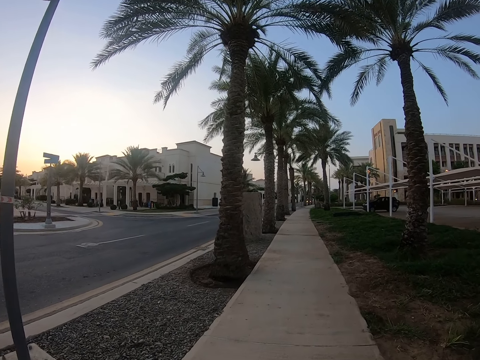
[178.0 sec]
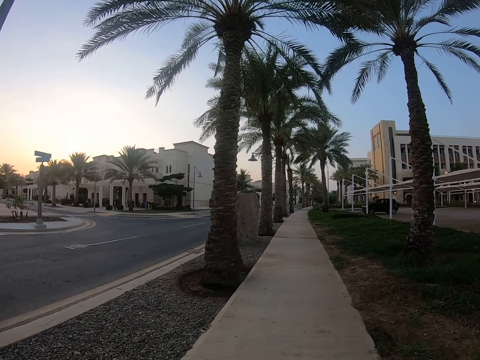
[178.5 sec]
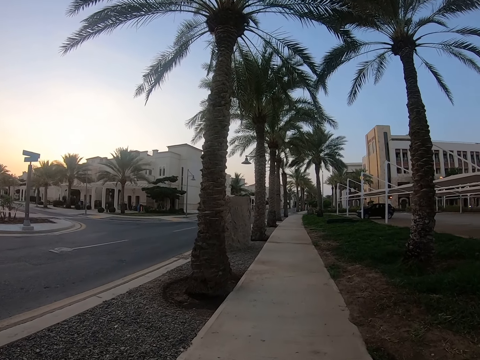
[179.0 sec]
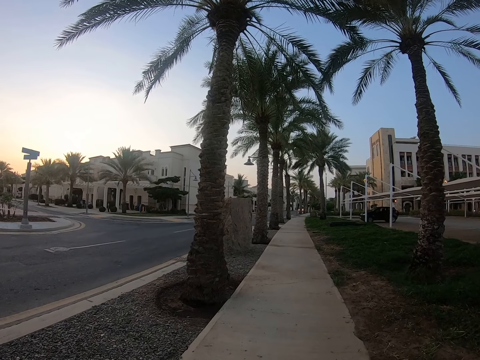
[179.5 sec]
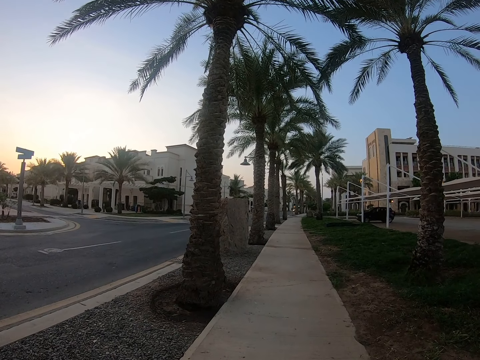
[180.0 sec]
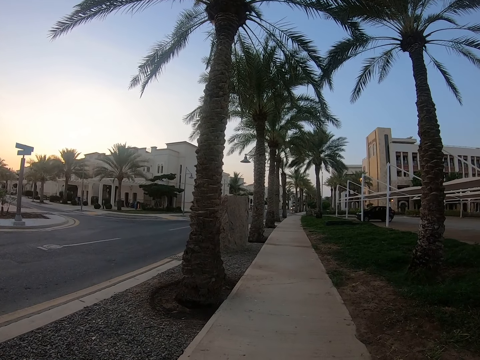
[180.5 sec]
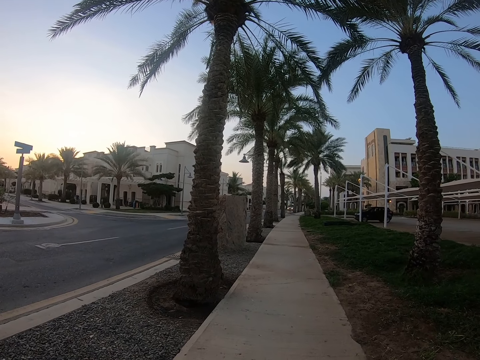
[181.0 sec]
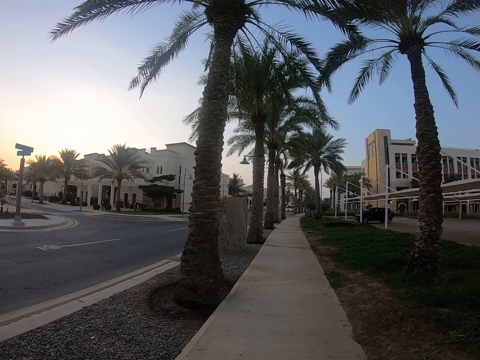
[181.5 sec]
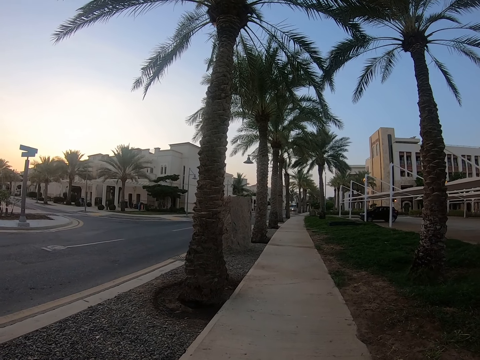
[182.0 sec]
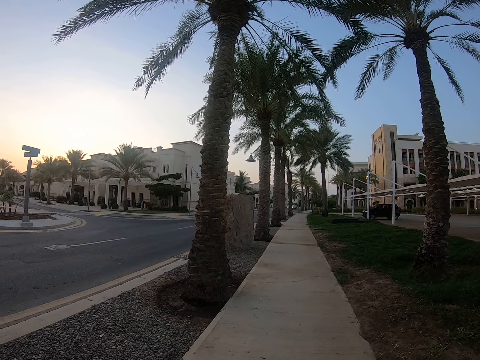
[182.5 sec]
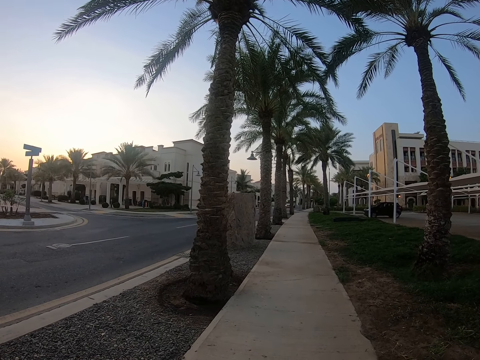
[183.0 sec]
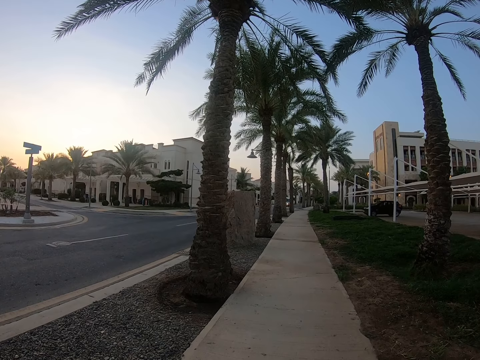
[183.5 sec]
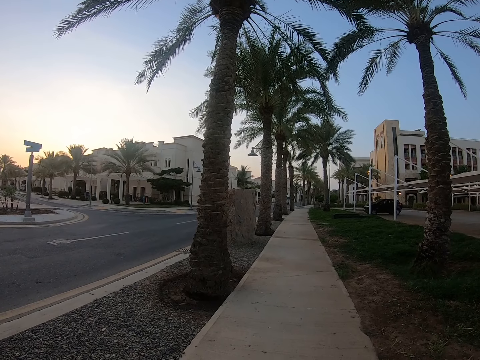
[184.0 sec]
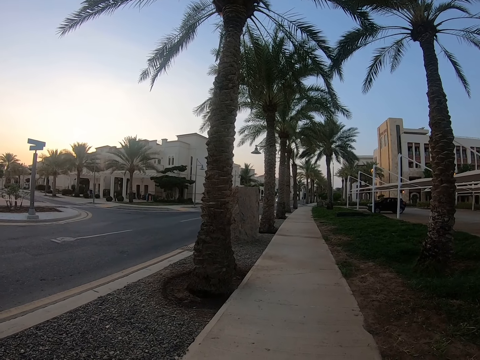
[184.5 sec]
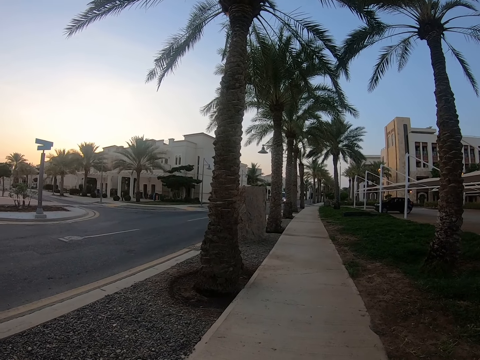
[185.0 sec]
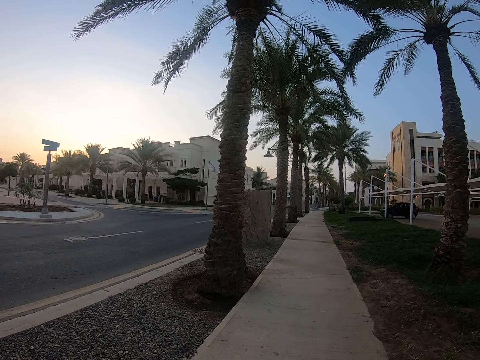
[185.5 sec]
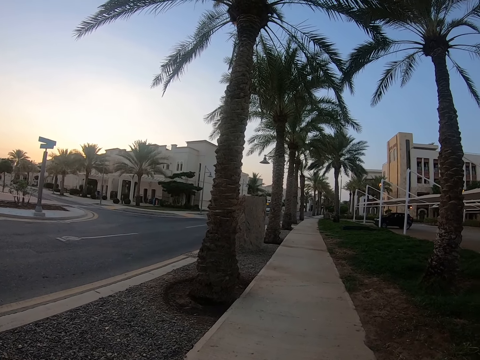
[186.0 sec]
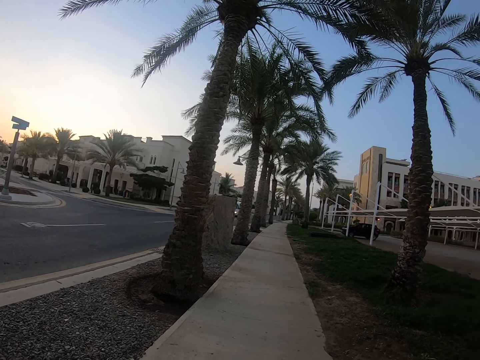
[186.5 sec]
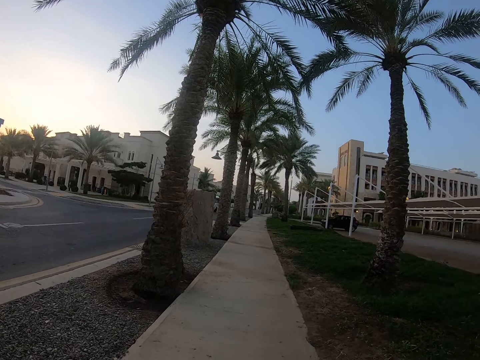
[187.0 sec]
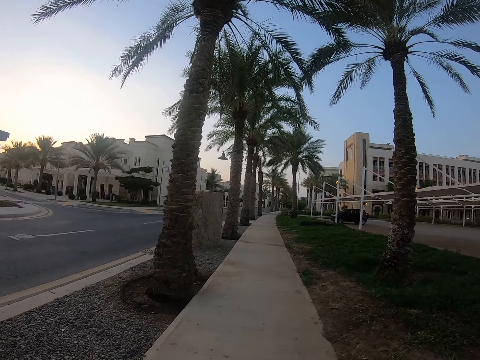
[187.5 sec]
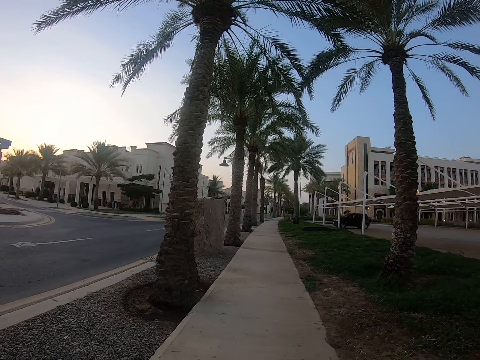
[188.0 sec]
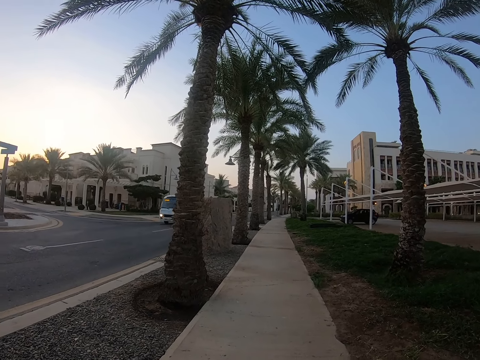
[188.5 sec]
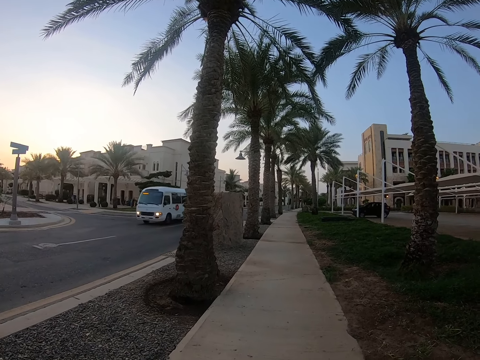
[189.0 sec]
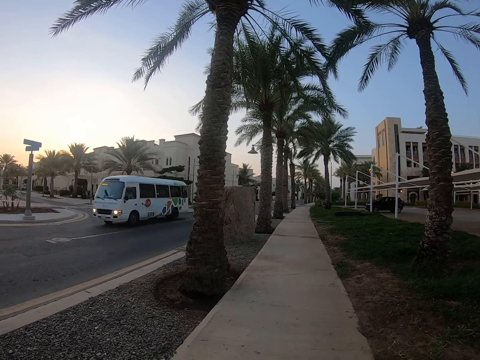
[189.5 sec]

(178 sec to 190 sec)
The camera wearer looks around a sidewalk.

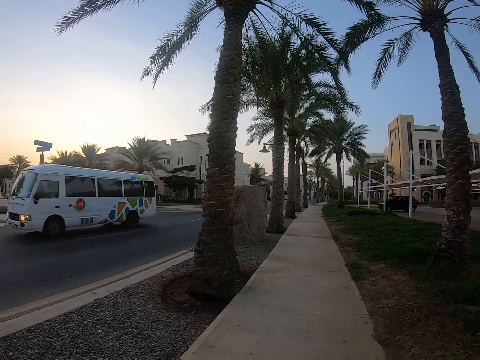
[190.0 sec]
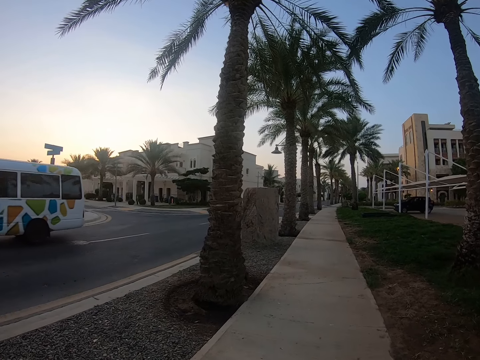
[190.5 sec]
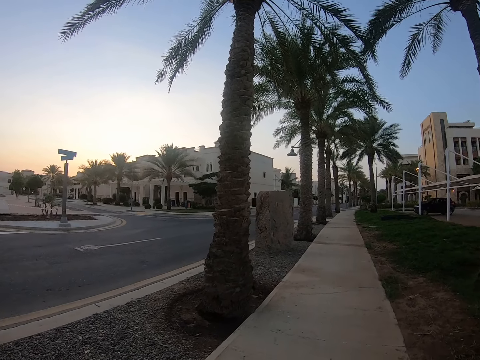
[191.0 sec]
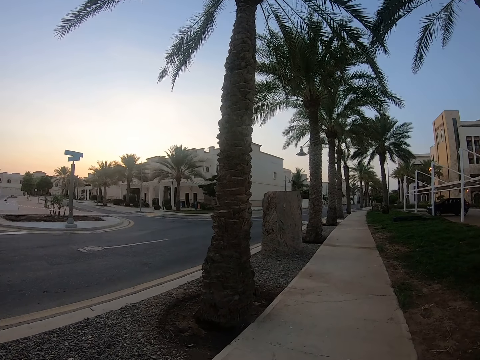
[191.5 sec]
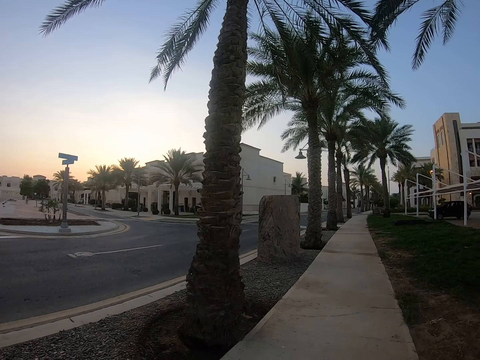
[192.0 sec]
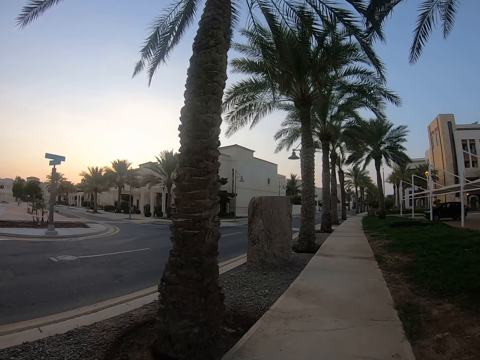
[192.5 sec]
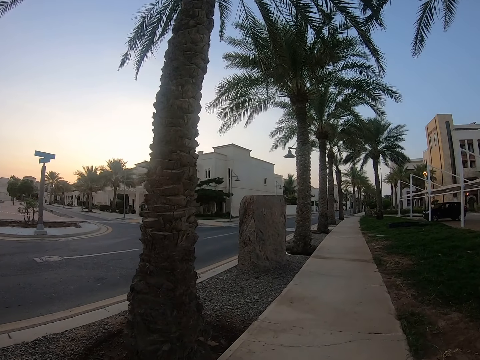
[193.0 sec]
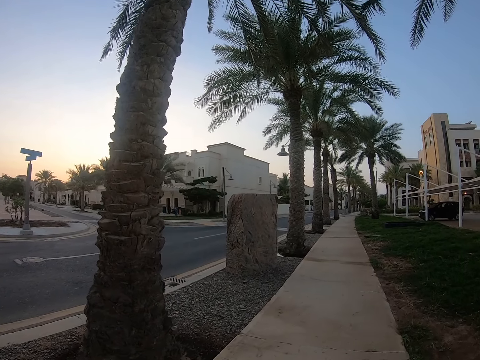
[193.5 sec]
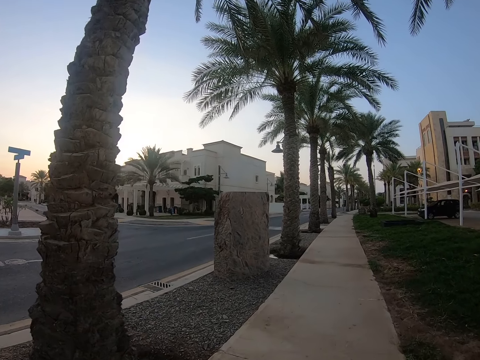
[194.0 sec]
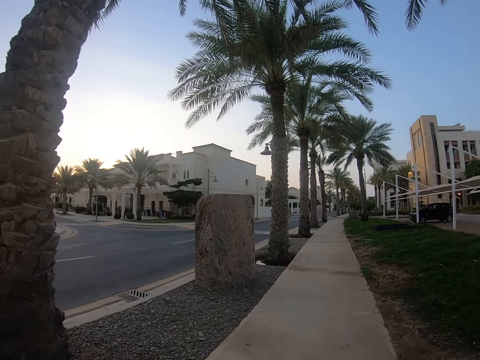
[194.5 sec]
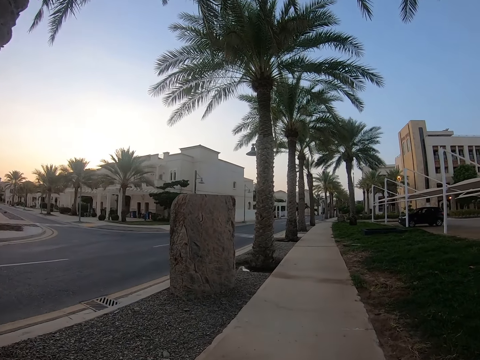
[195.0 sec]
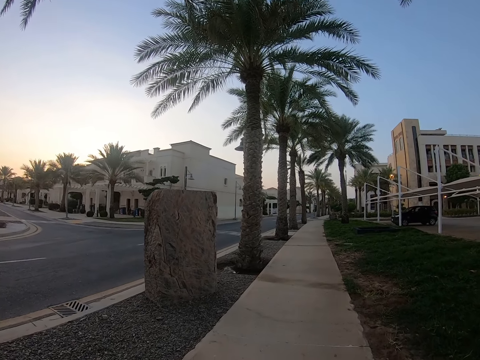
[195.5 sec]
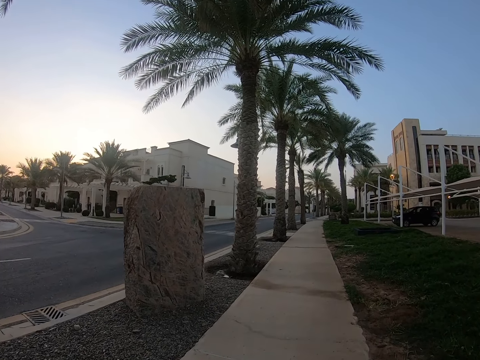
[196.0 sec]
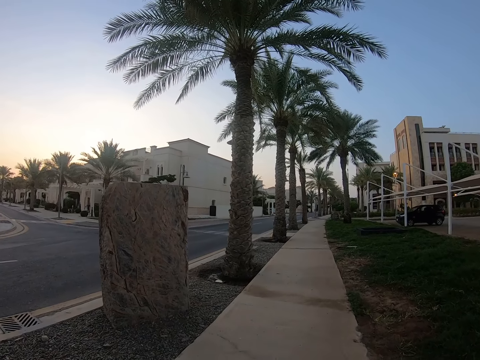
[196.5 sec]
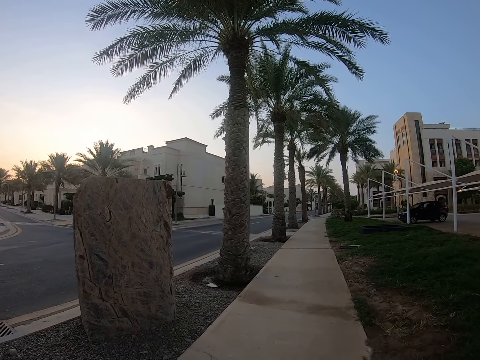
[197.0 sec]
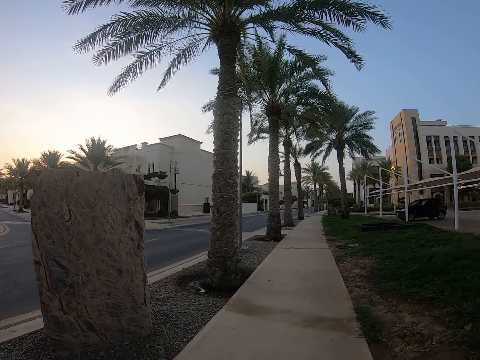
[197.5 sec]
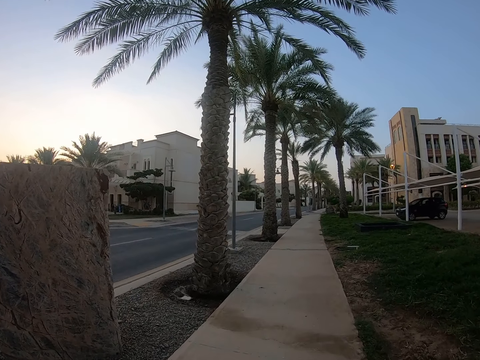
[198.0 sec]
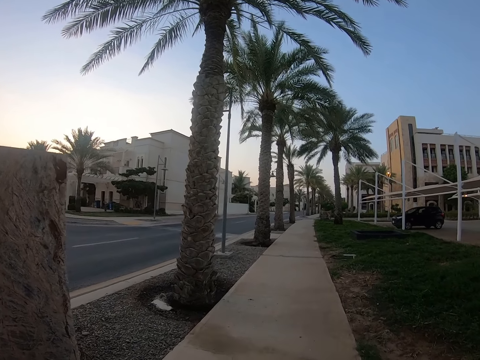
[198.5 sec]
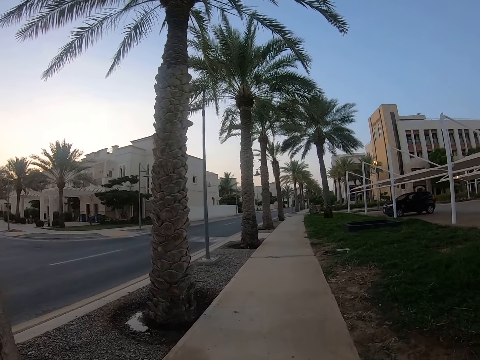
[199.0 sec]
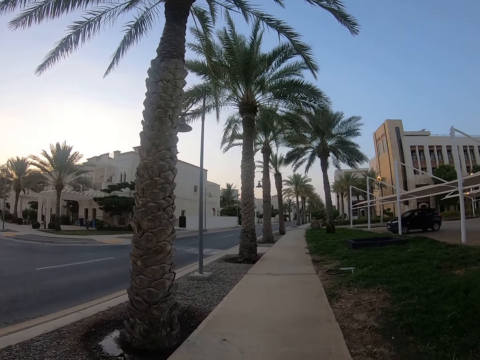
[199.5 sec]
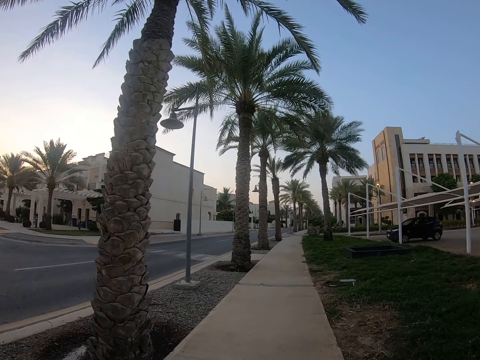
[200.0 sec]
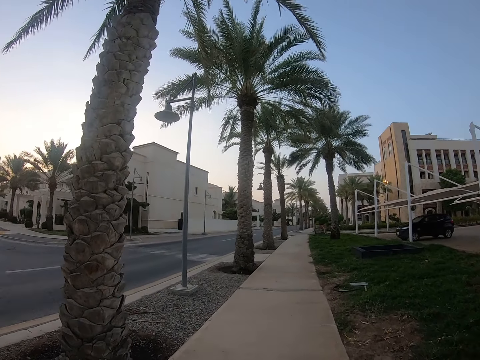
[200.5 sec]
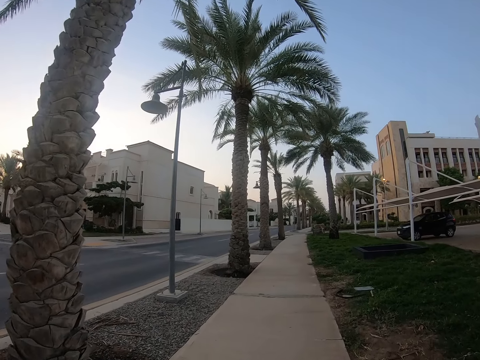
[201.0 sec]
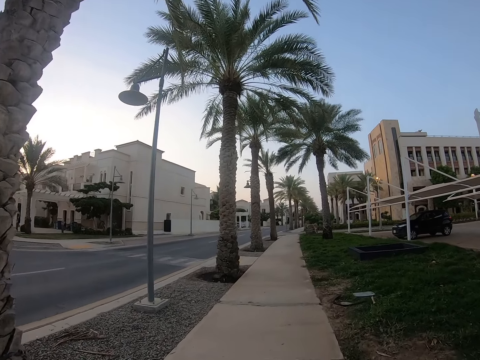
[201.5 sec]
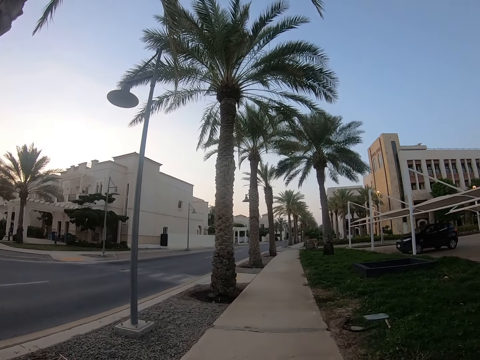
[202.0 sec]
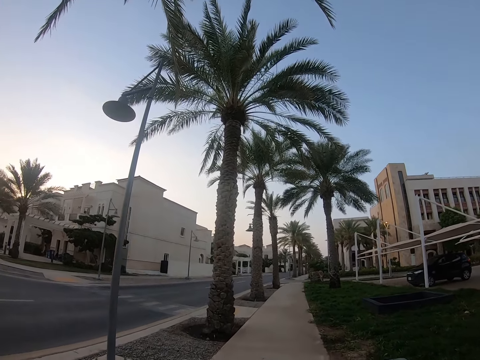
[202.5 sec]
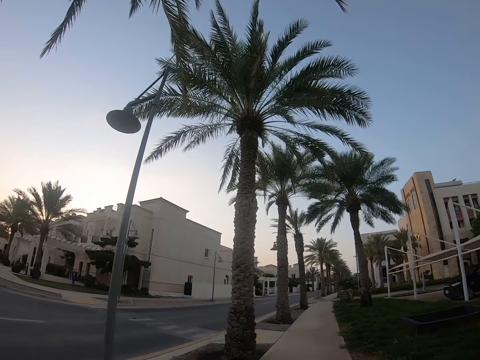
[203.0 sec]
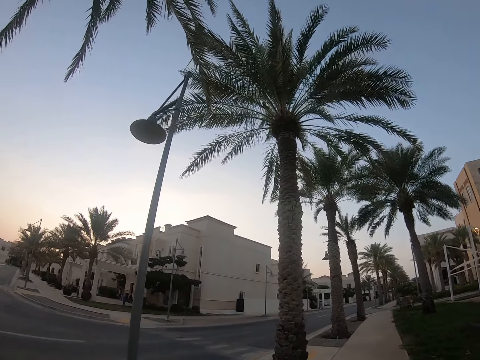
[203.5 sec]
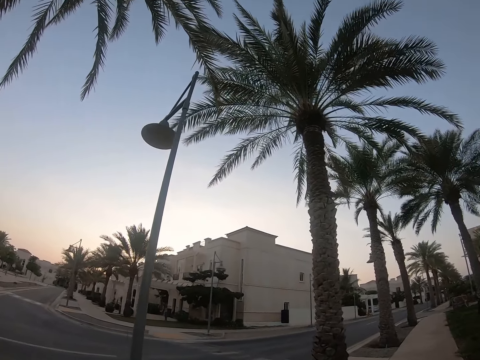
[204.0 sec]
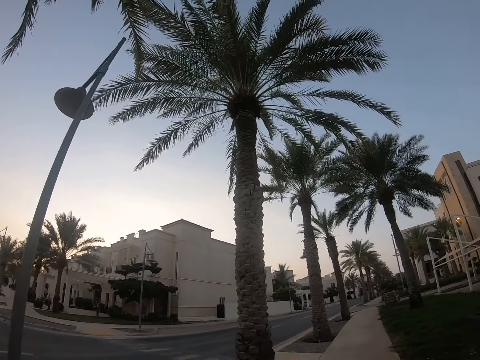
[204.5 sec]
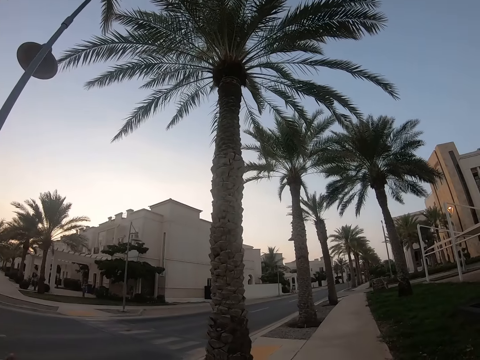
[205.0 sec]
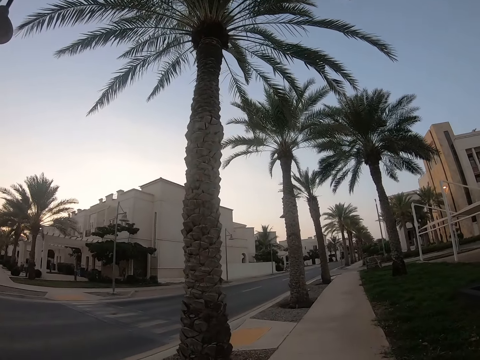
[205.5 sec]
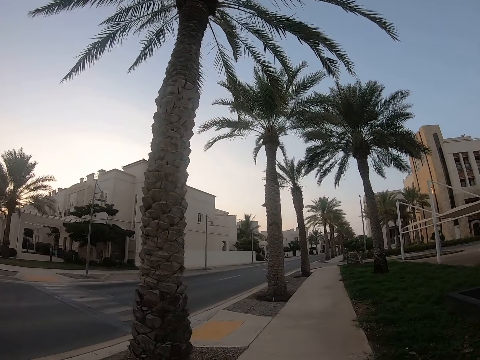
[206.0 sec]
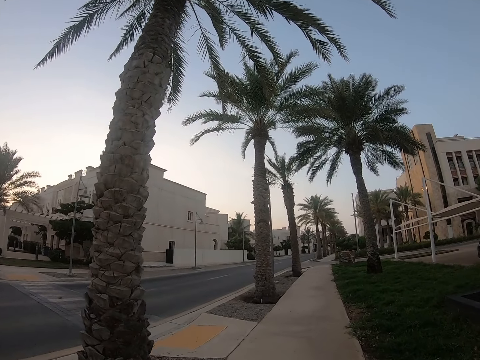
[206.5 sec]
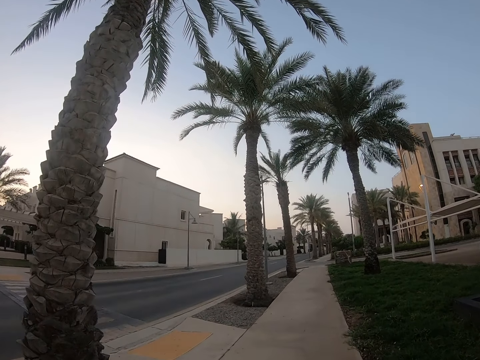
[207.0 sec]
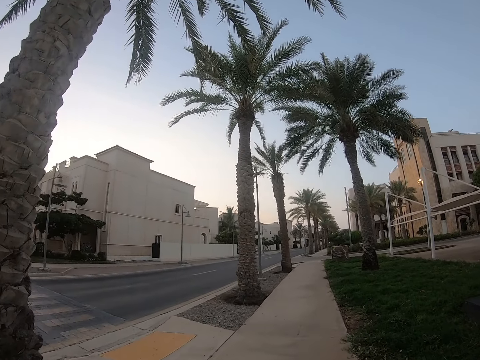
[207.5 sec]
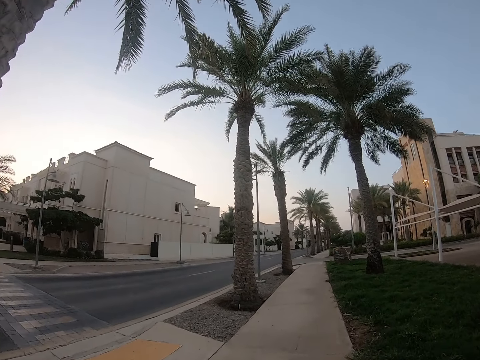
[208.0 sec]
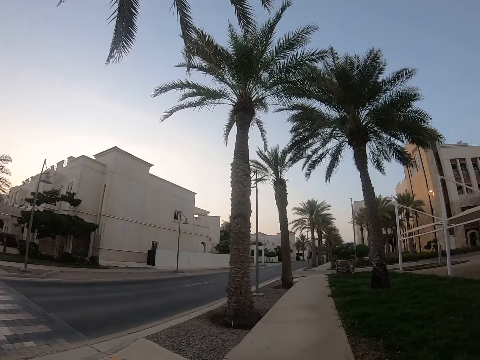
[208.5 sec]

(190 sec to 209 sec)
The camera wearer walks past a bus. They walk around a sidewalk. They look around the sidewalk. They walk around the sidewalk.
